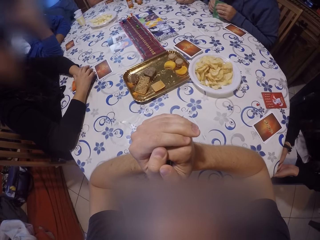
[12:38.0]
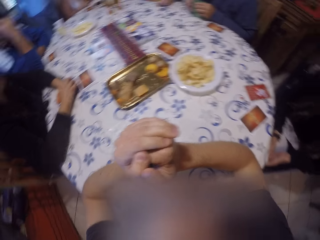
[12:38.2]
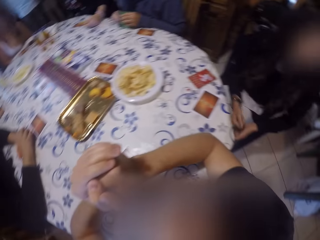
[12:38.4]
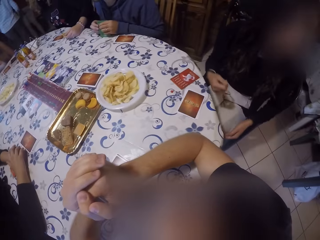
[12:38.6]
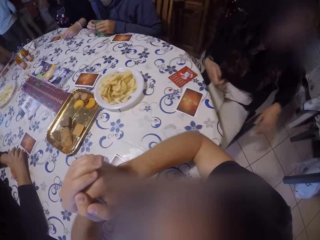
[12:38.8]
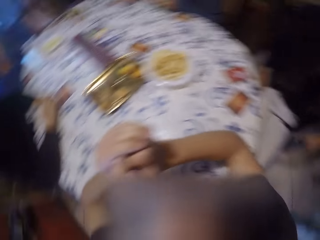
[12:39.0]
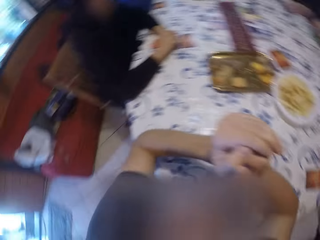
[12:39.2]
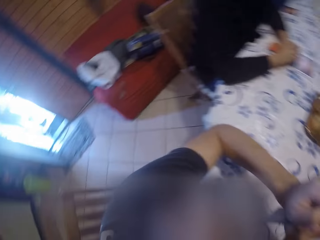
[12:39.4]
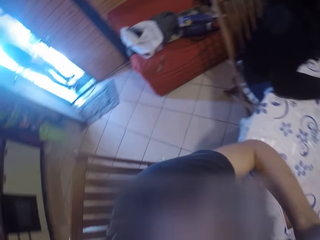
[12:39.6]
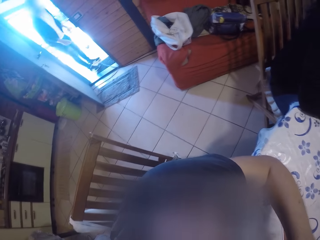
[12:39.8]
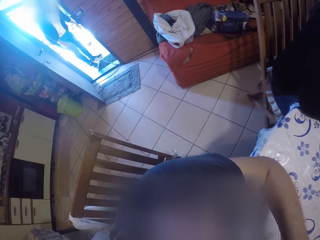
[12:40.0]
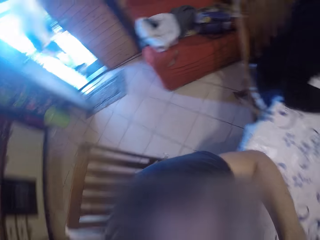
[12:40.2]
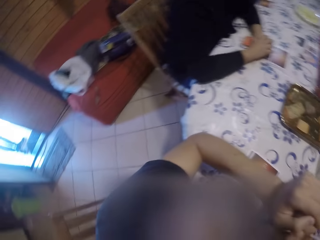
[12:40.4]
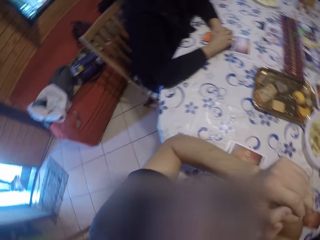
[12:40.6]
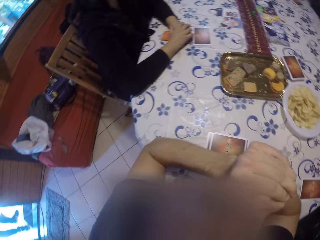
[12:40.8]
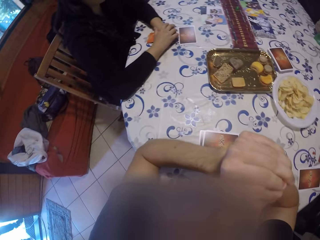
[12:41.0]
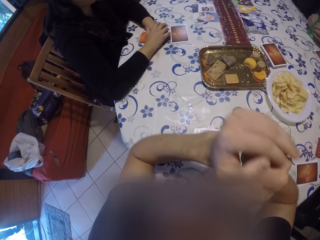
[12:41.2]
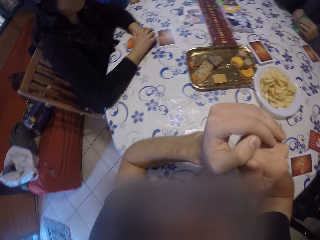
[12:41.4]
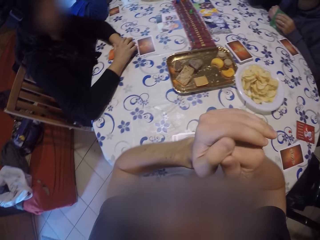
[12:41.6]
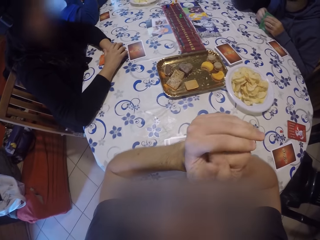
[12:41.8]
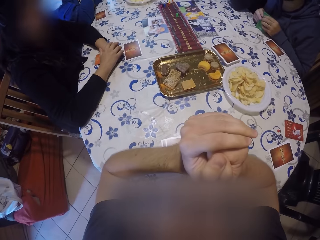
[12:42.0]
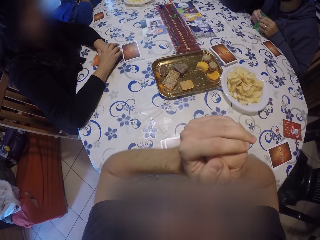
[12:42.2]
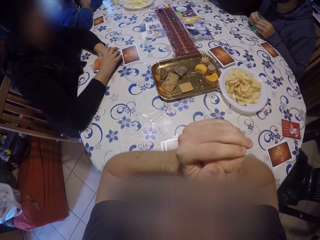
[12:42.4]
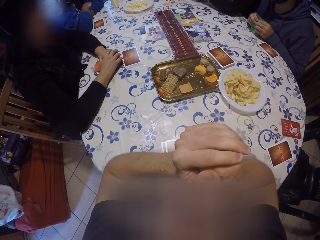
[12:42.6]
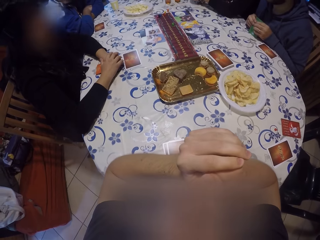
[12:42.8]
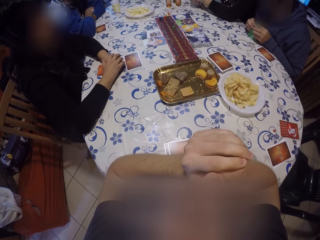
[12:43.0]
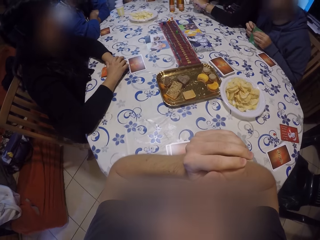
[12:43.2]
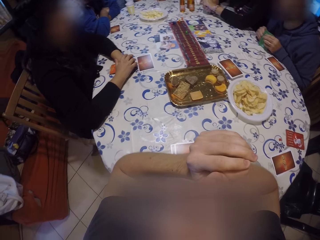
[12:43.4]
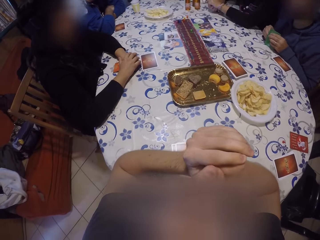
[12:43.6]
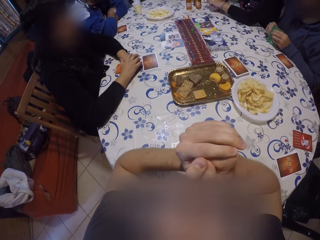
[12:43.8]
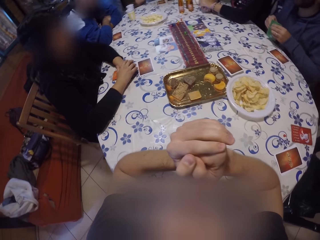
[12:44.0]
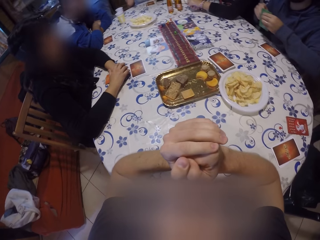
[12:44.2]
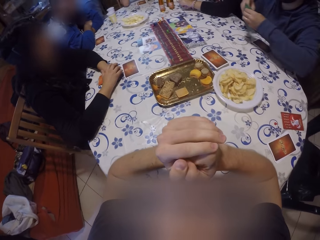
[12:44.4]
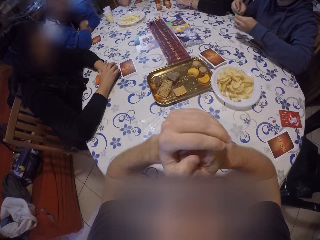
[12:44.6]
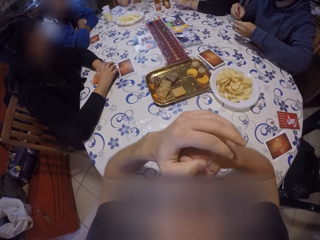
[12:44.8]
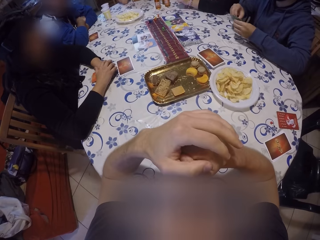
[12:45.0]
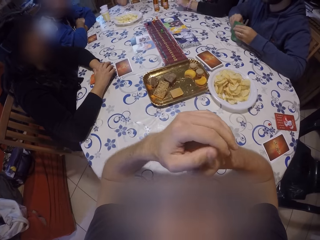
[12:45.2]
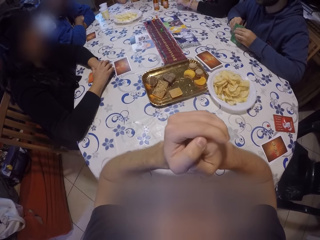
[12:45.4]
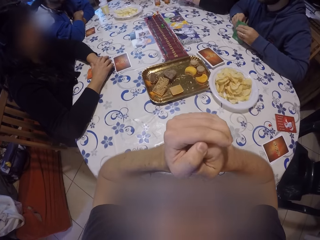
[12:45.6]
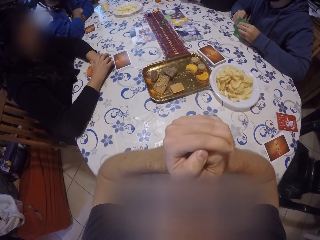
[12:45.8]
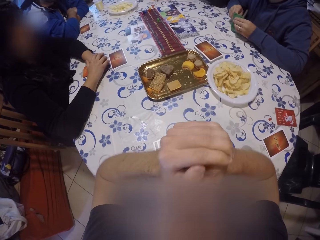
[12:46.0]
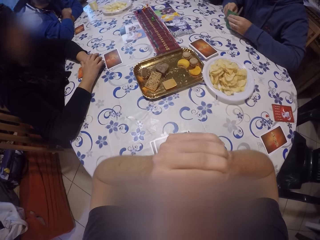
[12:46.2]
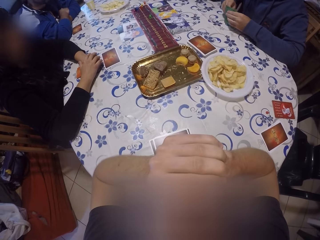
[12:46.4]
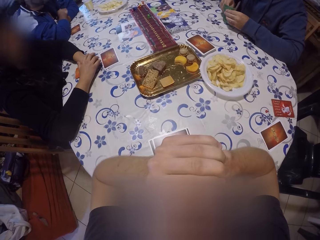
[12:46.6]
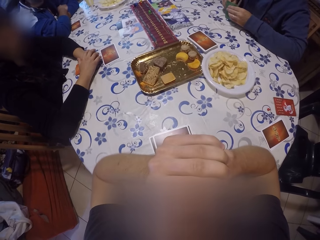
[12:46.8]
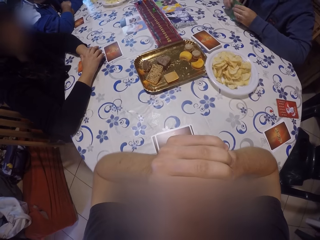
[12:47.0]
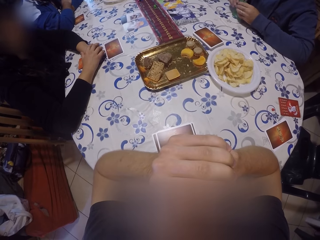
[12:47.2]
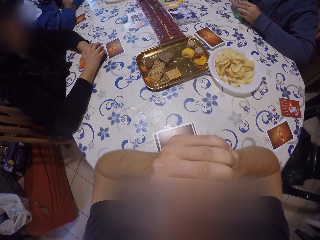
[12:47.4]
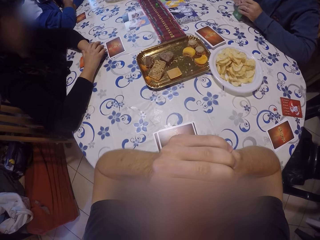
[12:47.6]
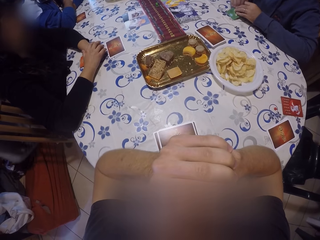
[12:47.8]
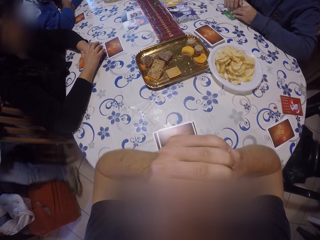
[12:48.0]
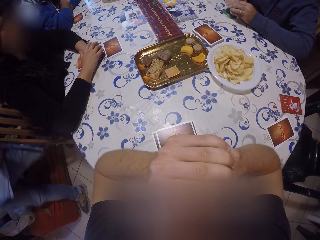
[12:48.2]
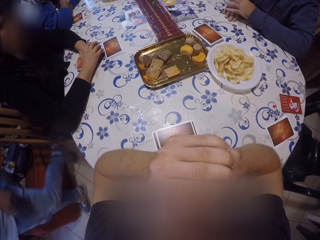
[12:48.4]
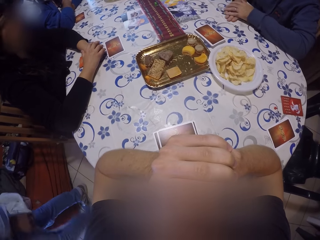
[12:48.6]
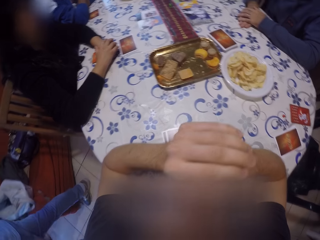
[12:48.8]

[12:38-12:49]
The camera wearer looks around the table. They look to the door. They look around the table. A man lifts the cards from the table, checks the cards and leans on the table. The camera wearer looks around the table.

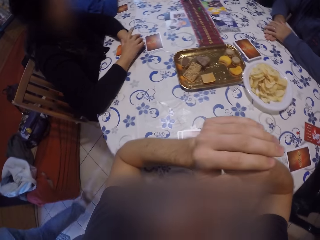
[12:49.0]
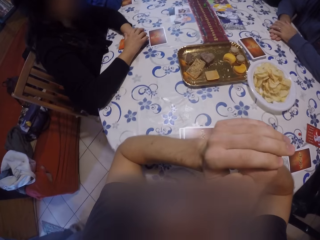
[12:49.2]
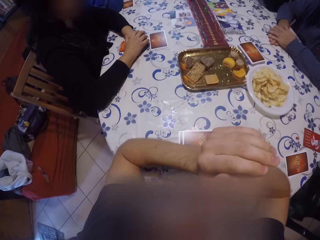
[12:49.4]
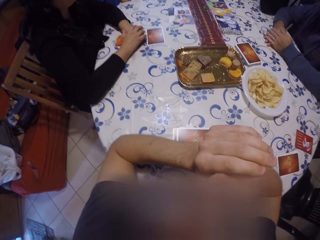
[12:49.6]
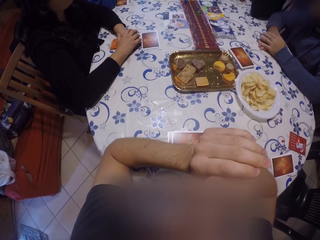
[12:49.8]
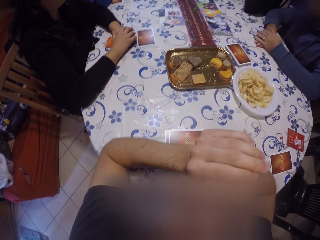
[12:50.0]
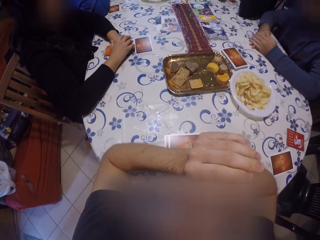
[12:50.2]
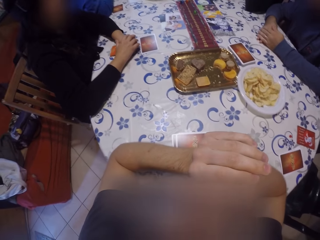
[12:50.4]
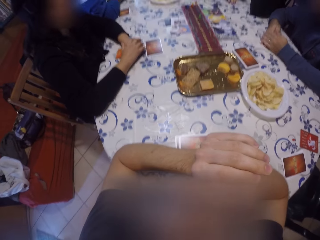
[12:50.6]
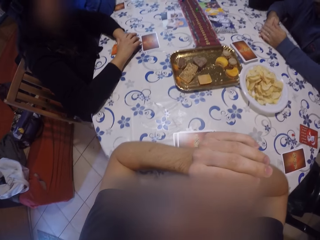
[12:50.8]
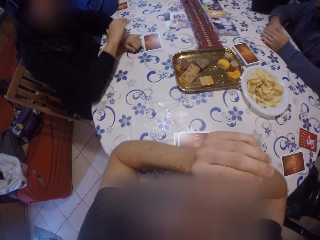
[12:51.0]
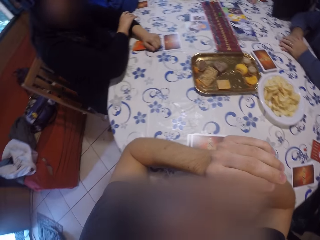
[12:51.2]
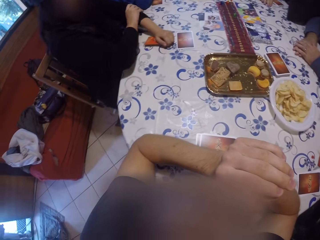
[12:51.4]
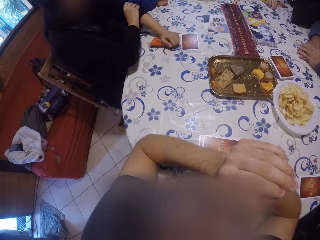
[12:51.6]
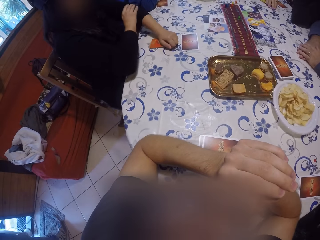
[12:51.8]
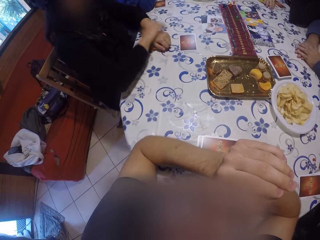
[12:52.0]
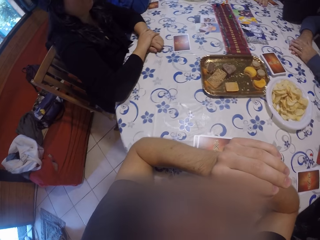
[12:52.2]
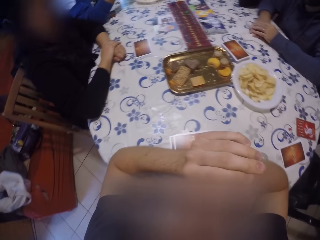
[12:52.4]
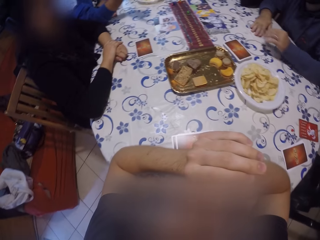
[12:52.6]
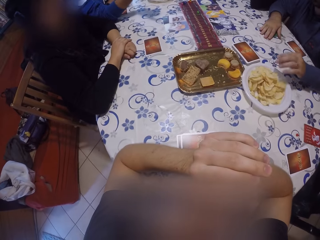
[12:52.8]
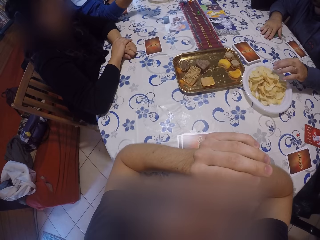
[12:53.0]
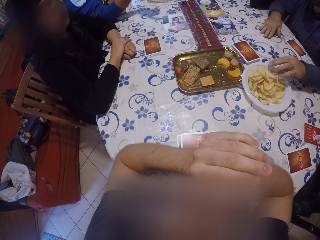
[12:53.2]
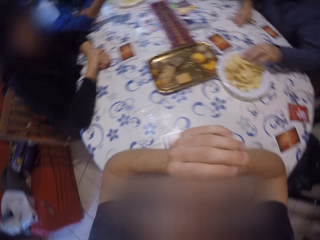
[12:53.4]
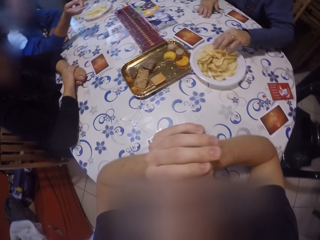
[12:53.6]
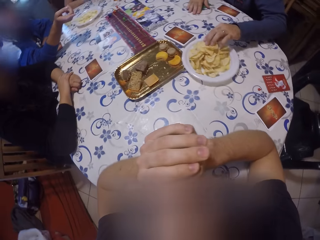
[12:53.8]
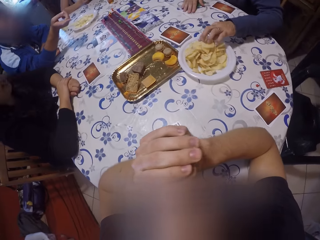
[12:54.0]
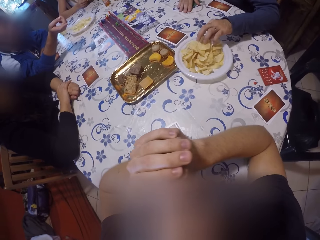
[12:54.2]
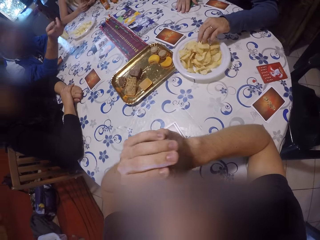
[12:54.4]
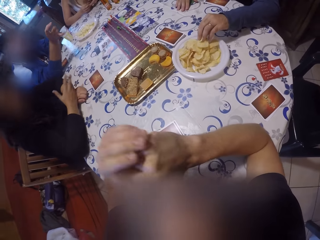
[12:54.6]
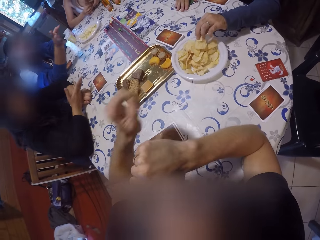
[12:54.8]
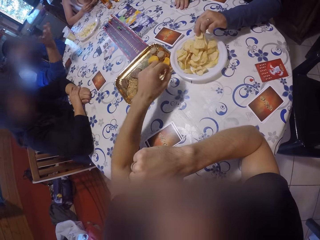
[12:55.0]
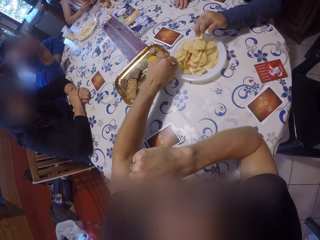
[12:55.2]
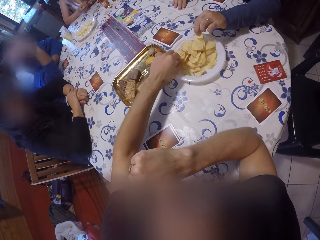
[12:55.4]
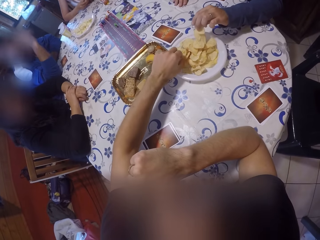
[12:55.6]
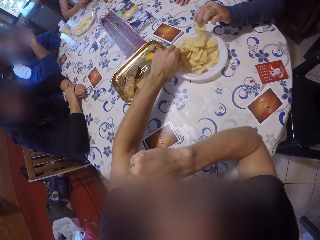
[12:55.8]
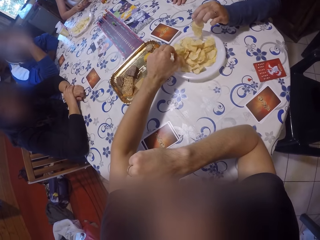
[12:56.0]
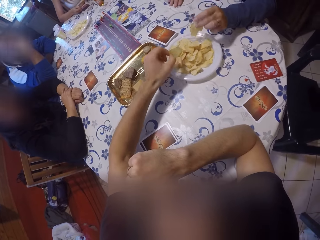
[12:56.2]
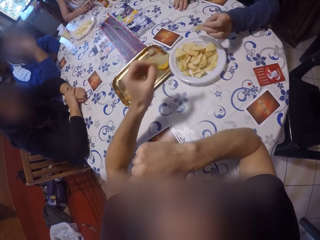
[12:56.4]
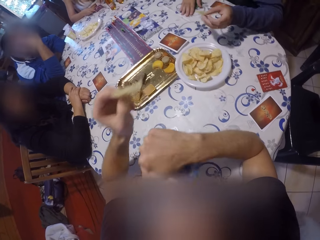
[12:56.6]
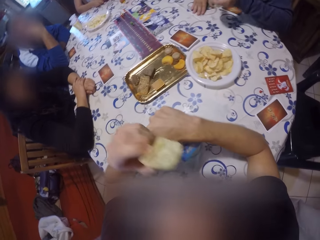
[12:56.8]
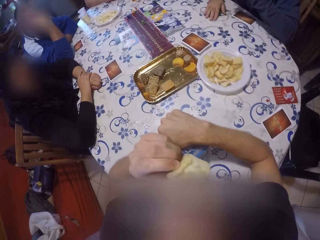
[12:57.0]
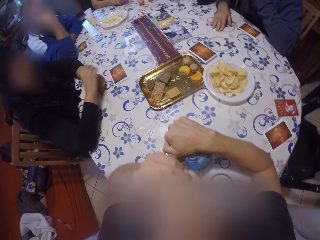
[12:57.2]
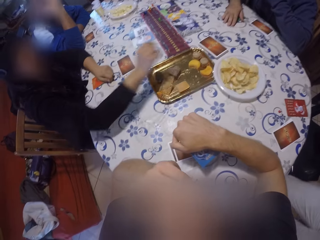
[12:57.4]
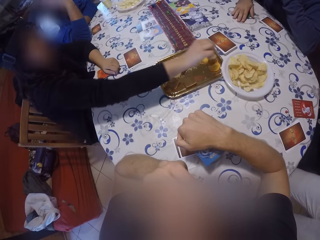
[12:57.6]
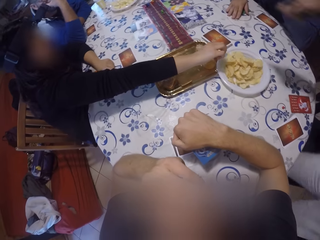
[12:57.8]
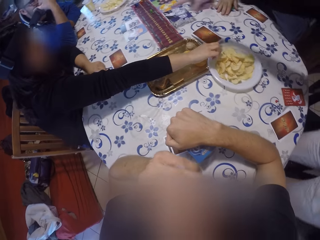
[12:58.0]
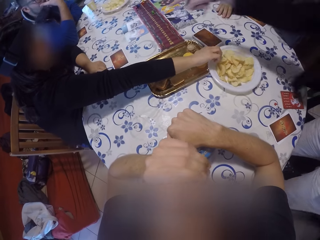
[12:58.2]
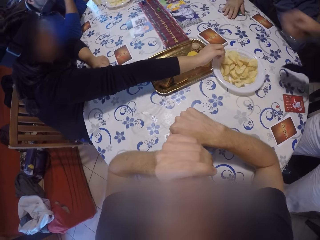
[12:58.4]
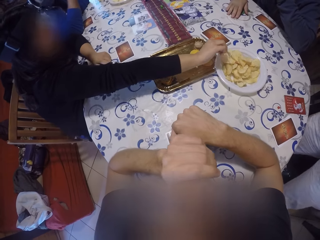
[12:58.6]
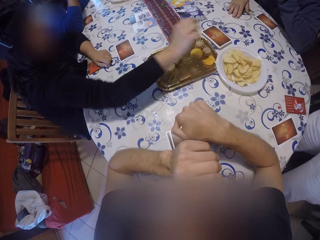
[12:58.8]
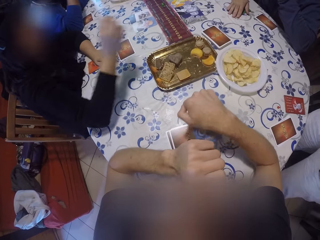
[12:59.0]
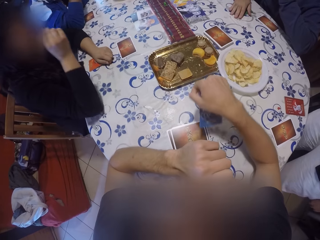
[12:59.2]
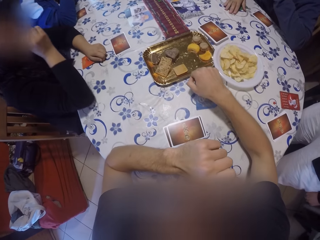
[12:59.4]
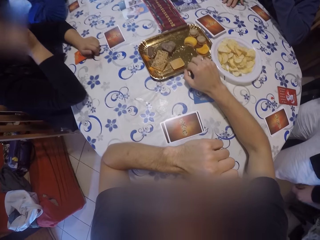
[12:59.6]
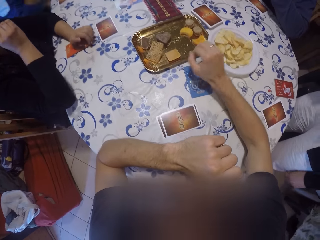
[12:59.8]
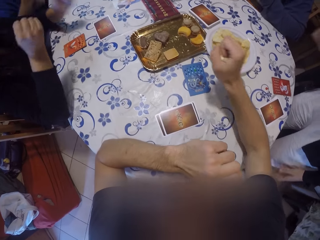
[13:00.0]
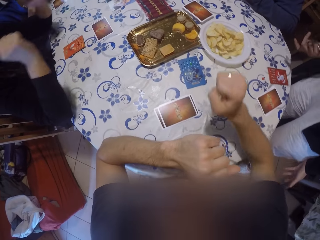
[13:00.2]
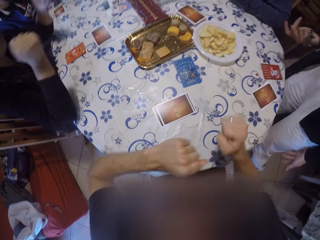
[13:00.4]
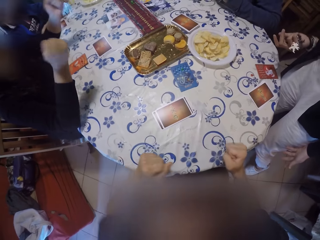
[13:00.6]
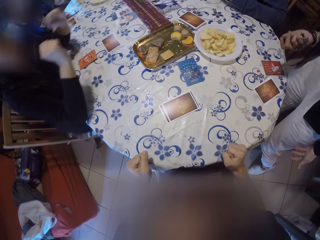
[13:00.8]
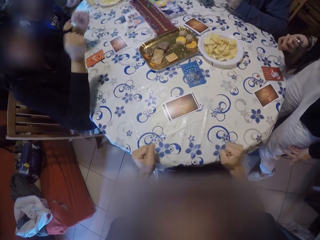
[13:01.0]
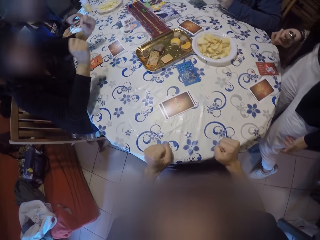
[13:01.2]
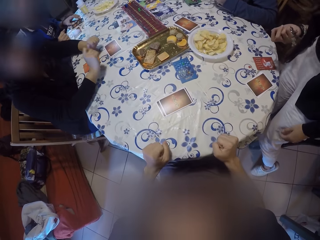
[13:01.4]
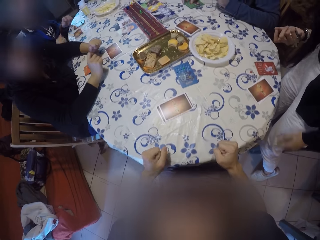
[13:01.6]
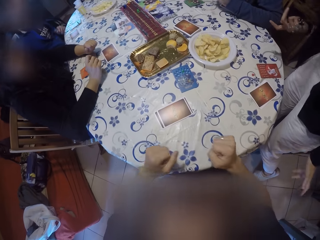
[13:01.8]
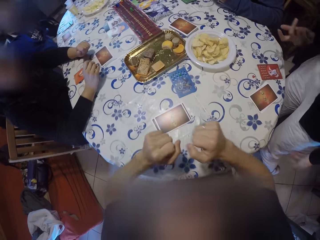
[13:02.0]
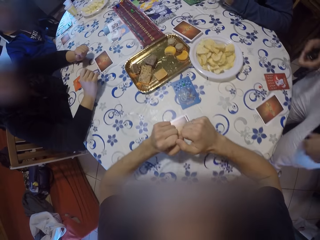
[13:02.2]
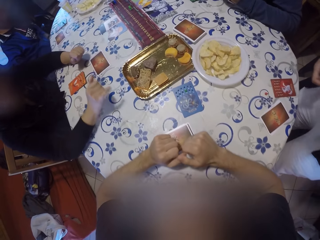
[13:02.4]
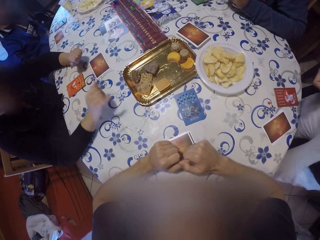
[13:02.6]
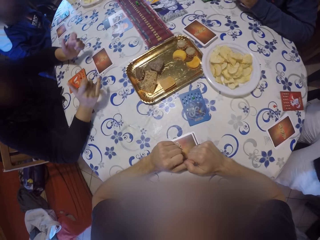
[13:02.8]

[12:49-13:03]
A man places the cards on a table. A woman pulls her sweater sleeve. Another man points at the camera wearer. The first man picks crisps from the plate. The woman gestures at the camera wearer. The camera wearer picks a snack from the table with his left hand. He eats the snacks with his left hand. The woman reaches for snacks on the table with her right hand. Another woman points at the crib on the table. The first woman picks crisps from the plate and eats the snacks with her right hand. The camera wearer drops a card on the table. He removes his right hand from the table. The first woman cheers up. The camera wearer interacts with the first woman. The other man removes his hands from the table.
